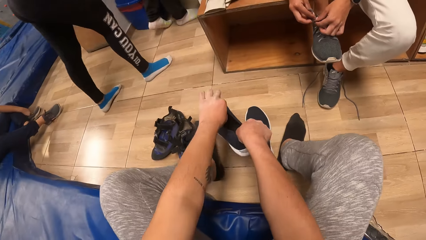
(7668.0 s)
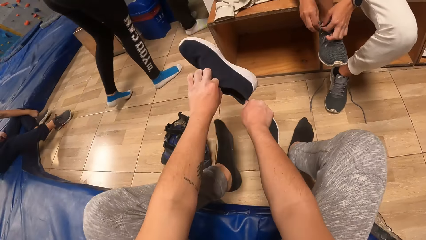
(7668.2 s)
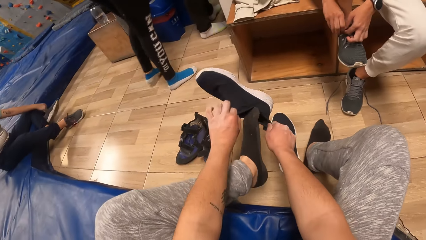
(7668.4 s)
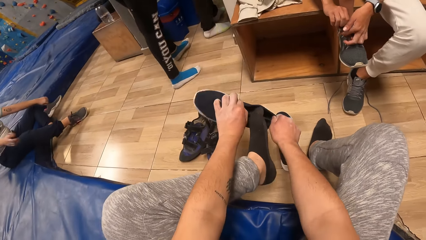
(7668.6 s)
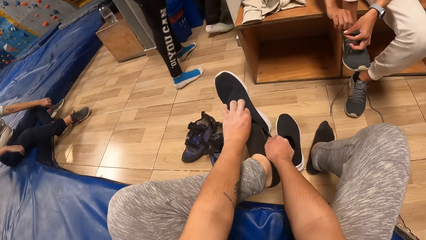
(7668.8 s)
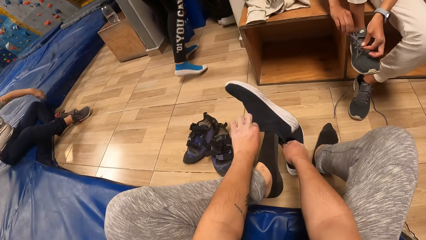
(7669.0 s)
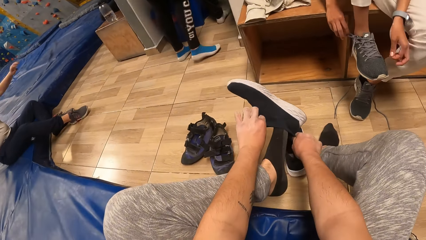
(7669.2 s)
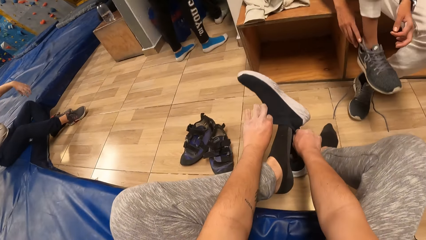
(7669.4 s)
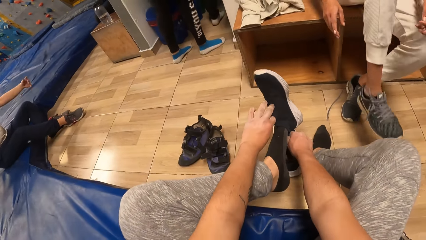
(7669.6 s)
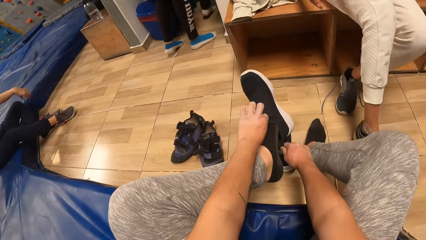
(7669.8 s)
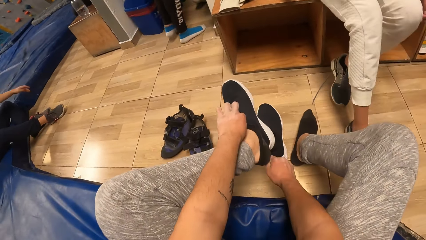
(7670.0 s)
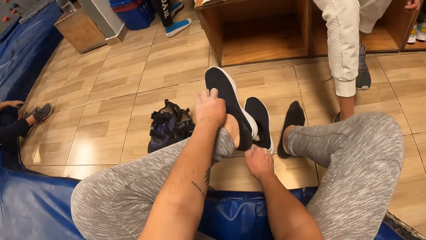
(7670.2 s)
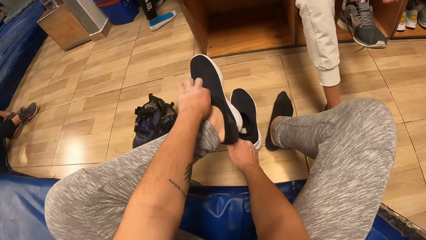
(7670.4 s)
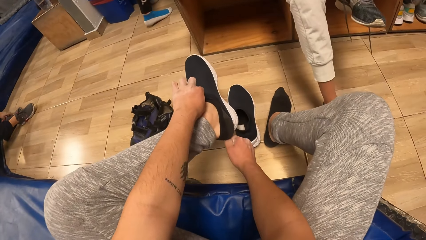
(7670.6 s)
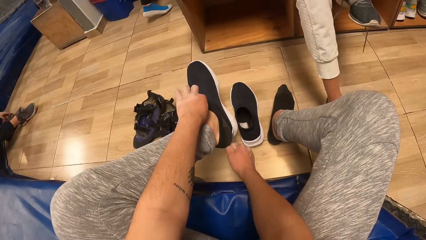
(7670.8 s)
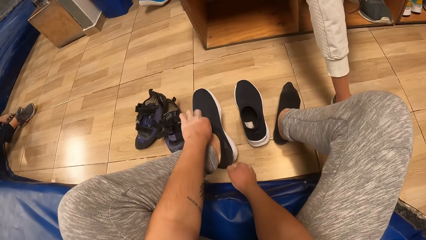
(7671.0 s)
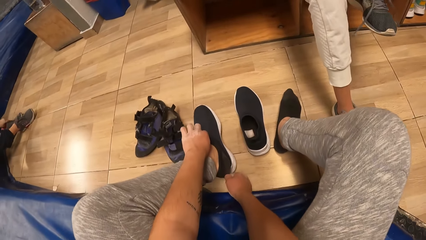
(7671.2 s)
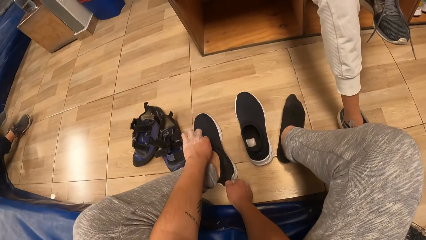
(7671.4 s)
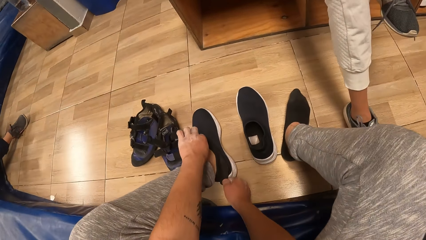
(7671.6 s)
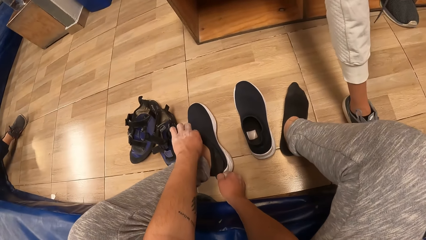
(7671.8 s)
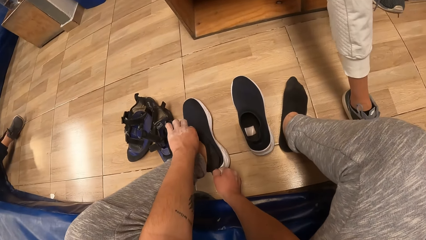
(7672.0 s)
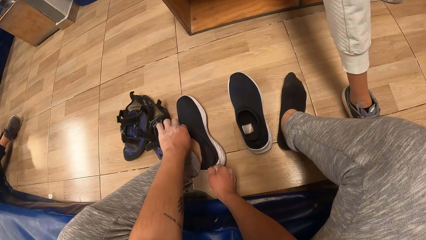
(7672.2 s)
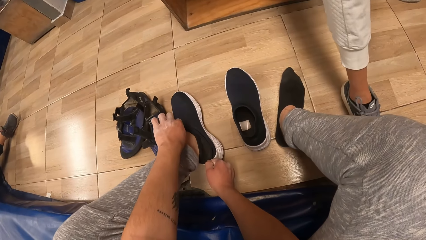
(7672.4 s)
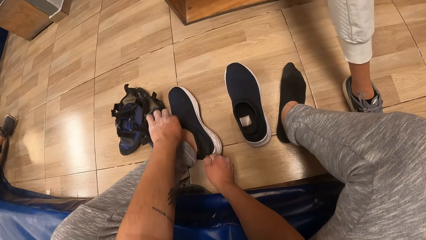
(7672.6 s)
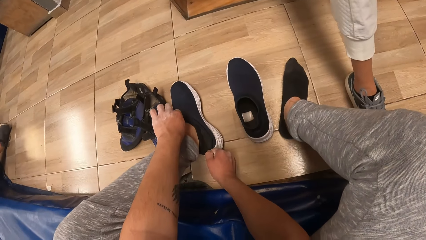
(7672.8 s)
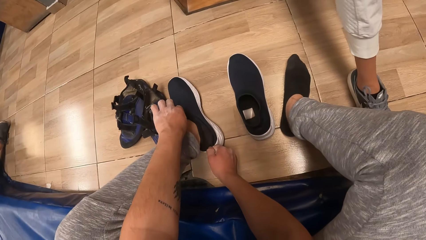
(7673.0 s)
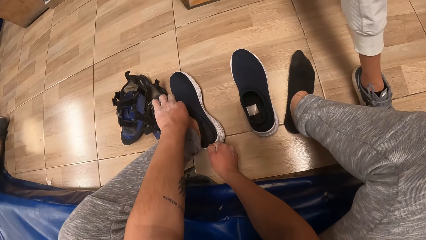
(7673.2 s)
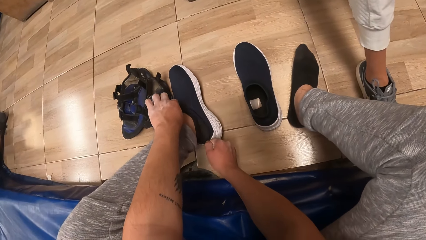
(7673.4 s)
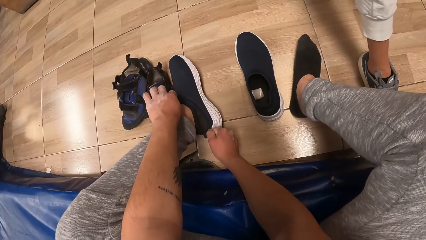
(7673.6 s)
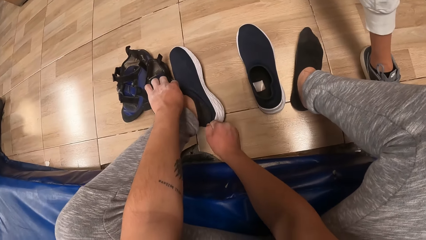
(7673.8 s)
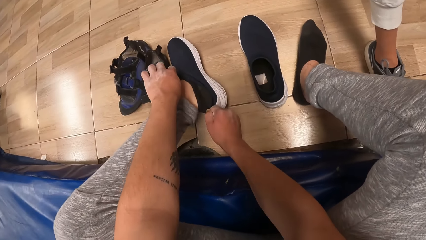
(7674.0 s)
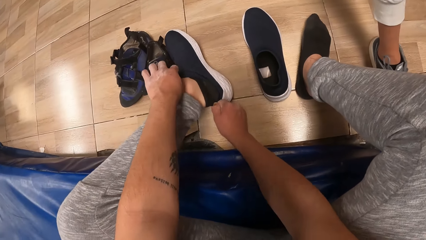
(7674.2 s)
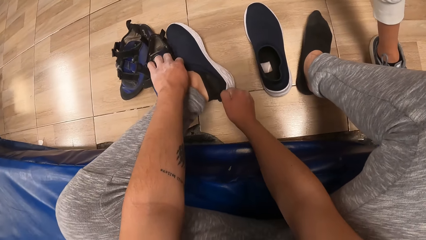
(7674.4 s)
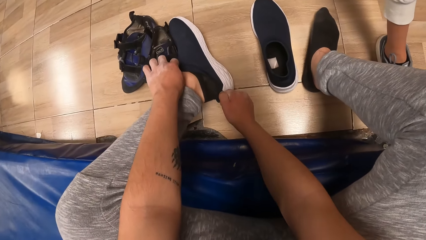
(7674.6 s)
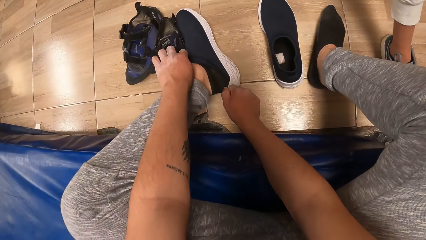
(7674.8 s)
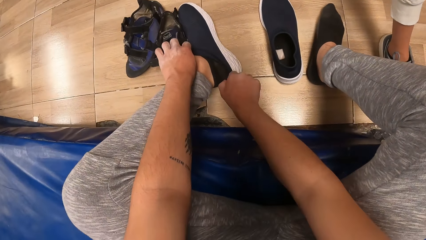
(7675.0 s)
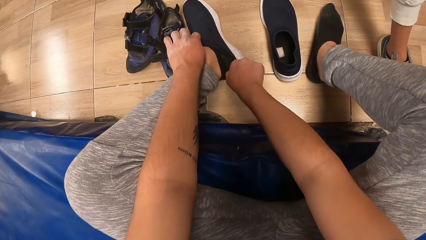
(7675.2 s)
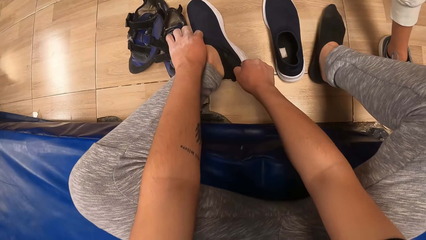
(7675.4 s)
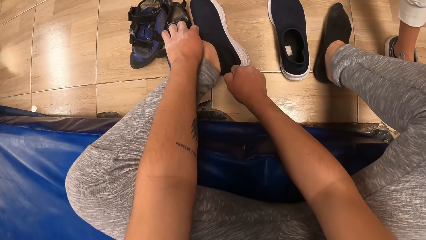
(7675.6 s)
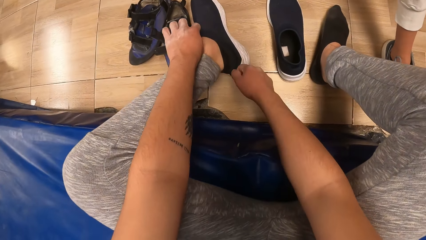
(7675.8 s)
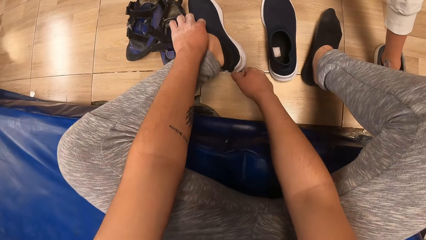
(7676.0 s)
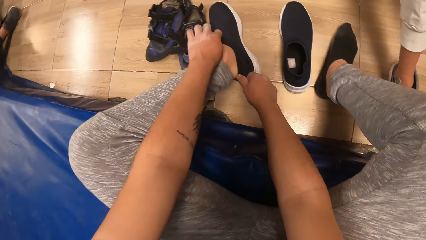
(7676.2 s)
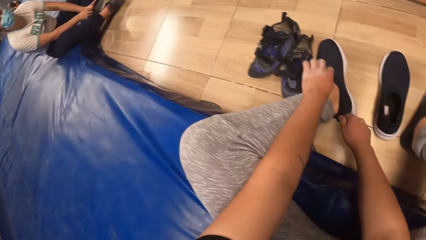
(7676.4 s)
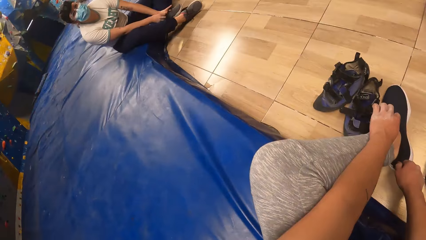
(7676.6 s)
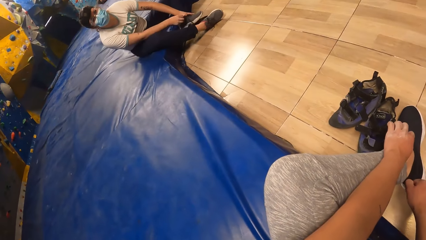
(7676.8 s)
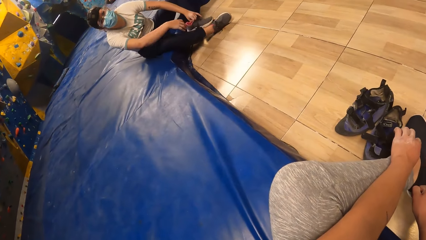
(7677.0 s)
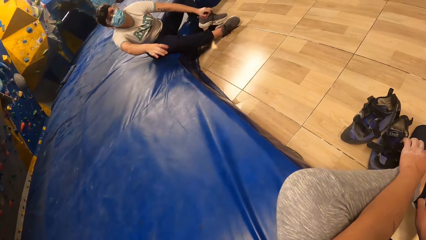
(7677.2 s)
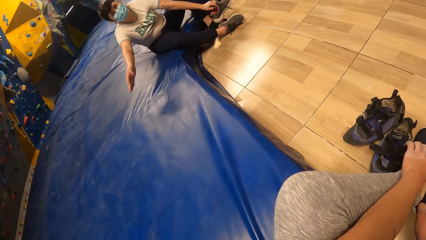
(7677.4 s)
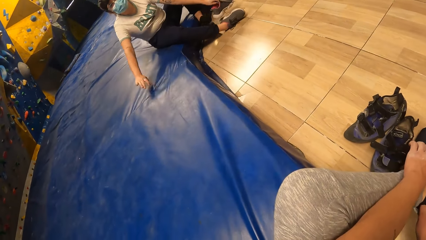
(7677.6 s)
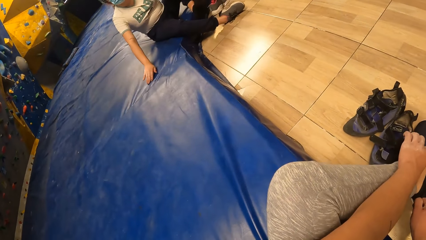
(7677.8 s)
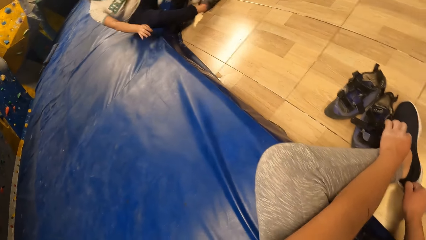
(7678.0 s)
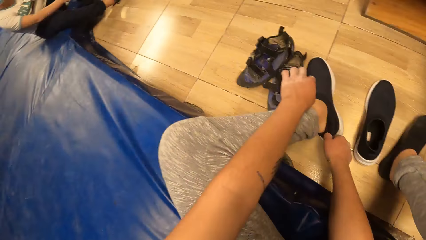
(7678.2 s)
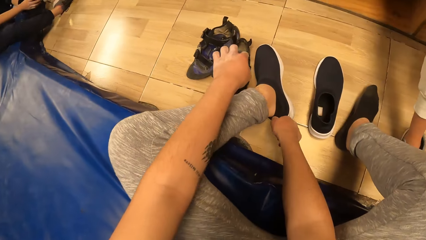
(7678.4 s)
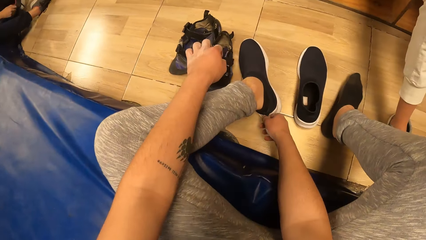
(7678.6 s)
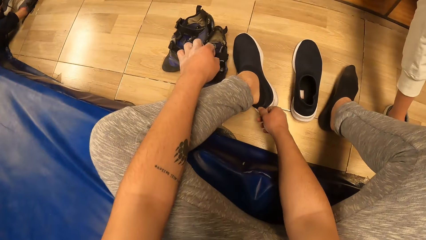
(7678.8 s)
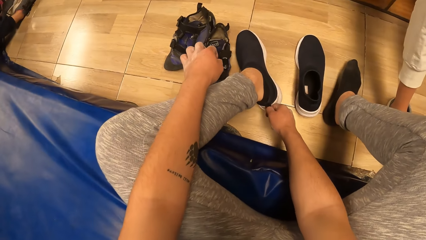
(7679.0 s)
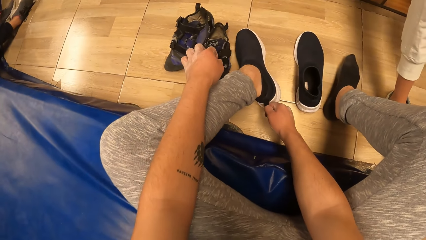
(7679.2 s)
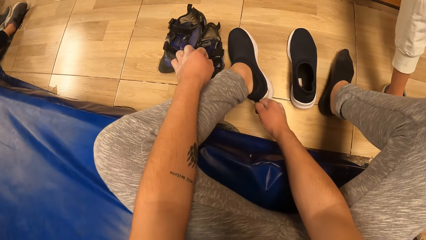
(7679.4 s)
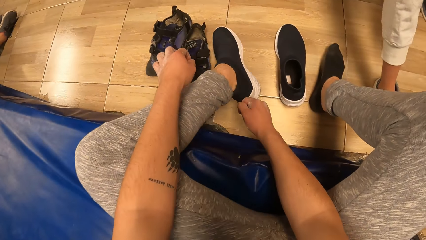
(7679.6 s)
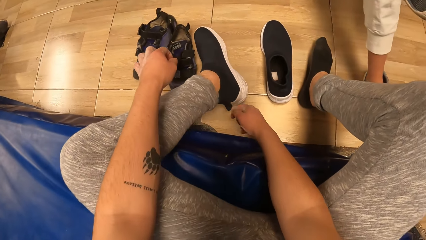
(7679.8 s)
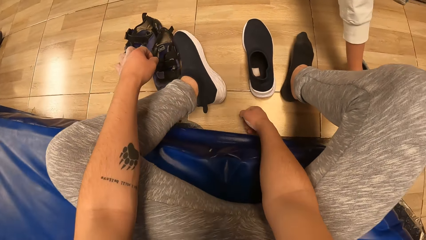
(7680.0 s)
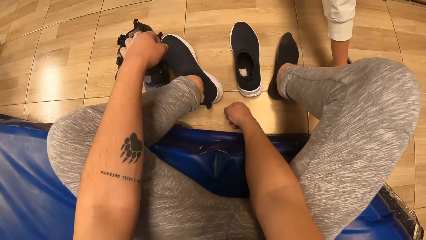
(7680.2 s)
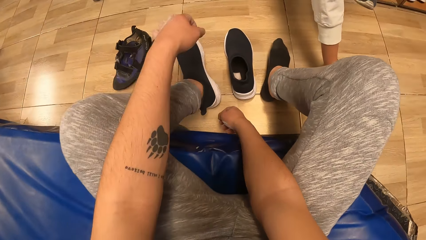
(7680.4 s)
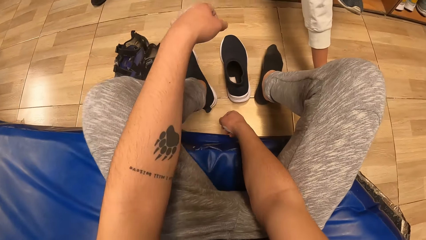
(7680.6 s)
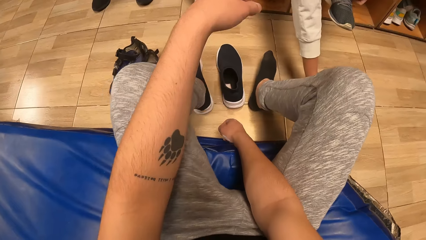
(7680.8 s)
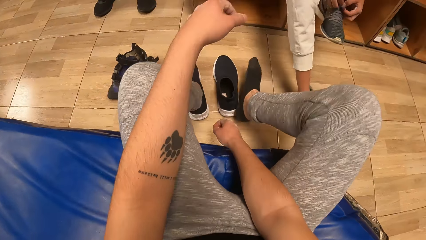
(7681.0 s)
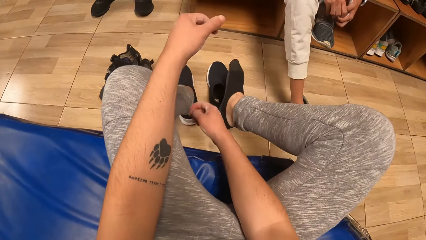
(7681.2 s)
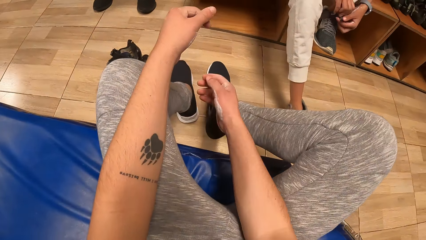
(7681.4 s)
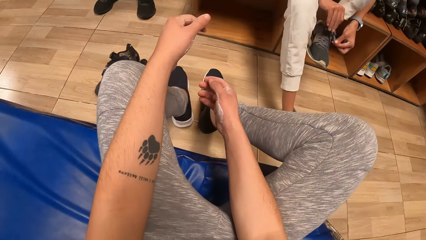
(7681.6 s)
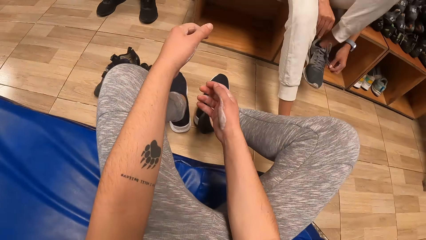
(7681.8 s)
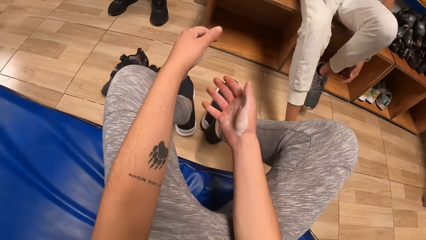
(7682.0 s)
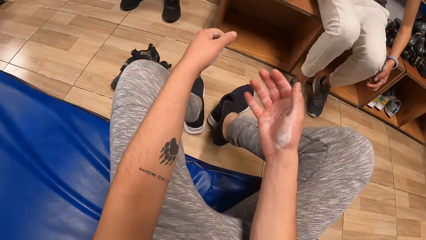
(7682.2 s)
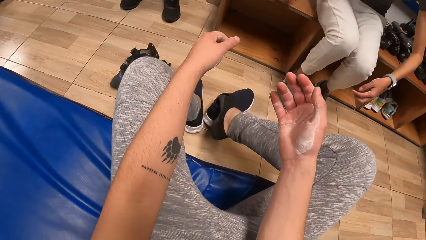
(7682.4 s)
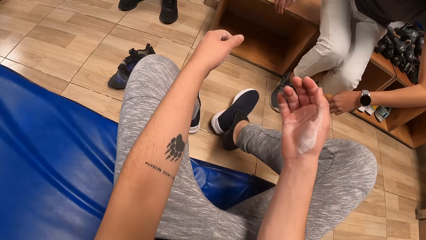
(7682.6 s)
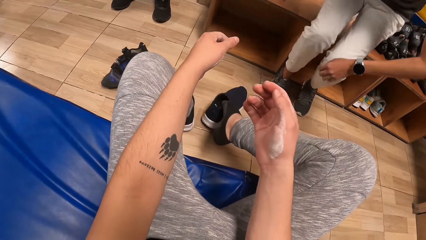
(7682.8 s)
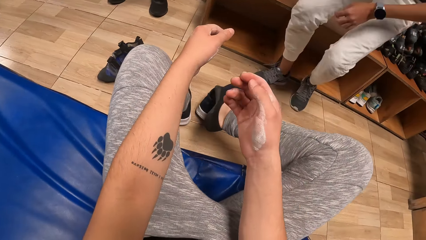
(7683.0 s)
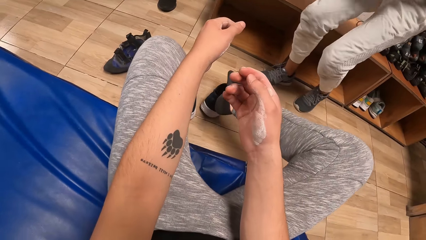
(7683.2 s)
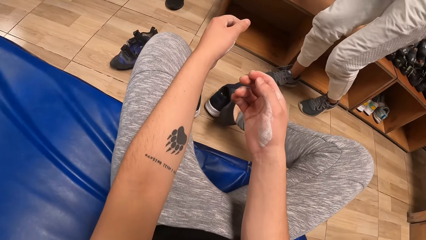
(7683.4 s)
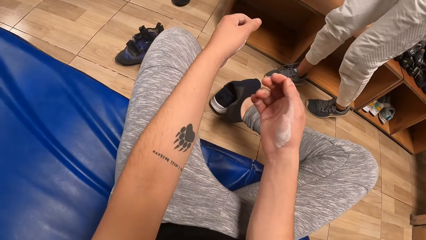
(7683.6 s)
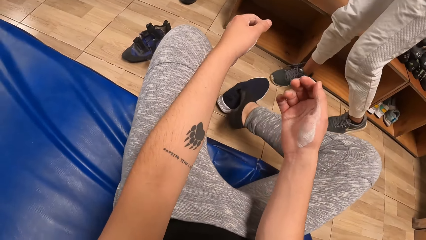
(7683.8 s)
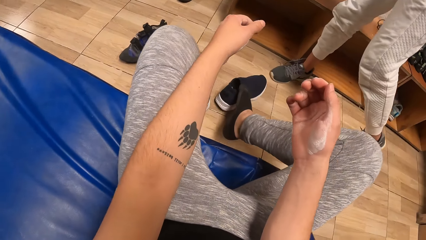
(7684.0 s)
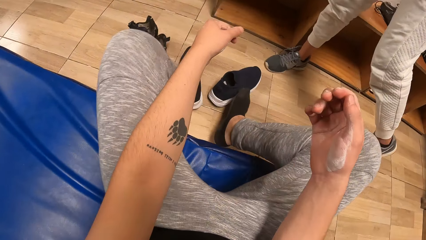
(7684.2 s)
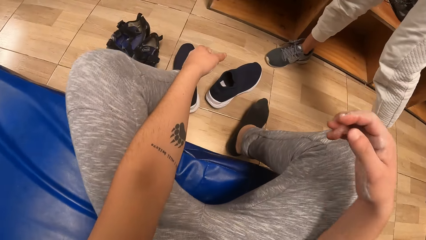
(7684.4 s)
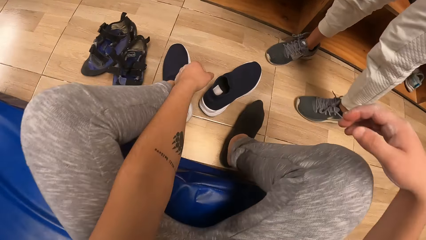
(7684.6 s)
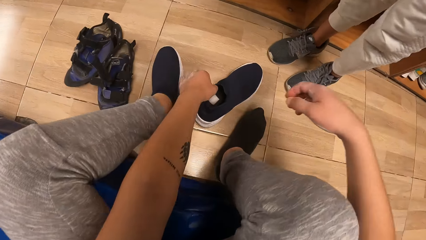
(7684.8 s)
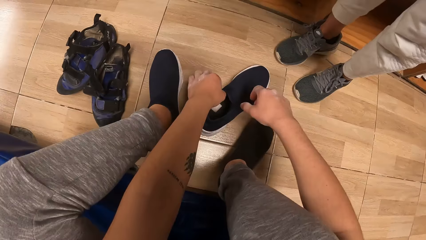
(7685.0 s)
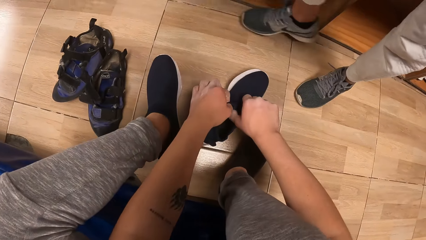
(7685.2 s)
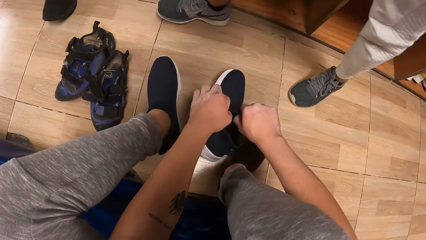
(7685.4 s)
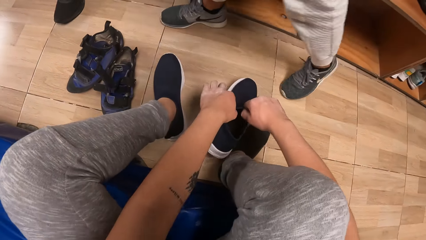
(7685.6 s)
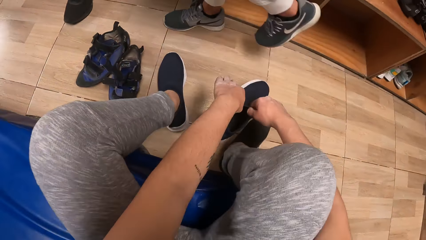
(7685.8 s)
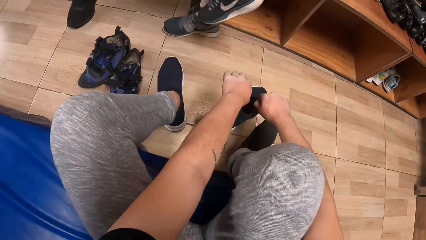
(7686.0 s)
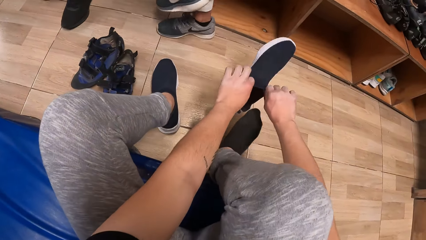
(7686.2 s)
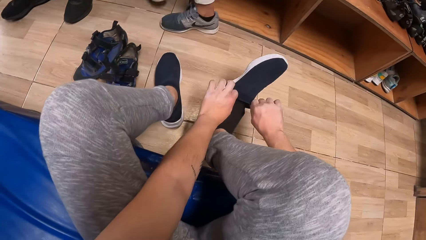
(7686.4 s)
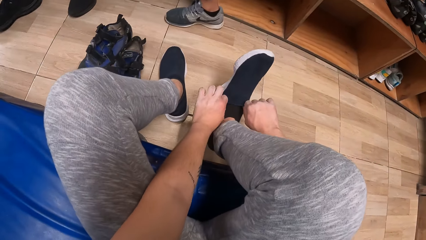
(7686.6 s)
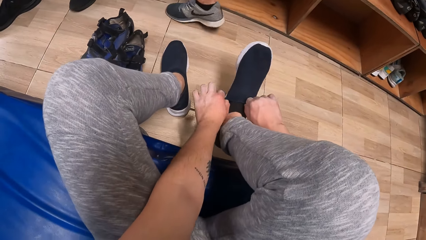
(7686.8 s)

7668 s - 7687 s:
The camera wearer puts on her shoes. She holds the shoes. A woman converses with the camera wearer. The woman puts on her shoes and makes a hand gesture. The camera wearer looks around the room. She puts on the shoes.
